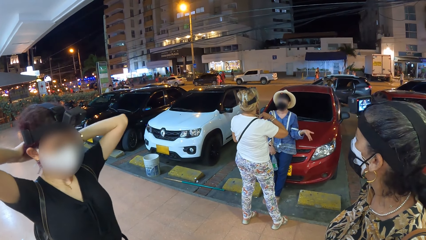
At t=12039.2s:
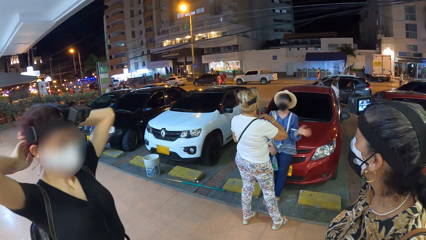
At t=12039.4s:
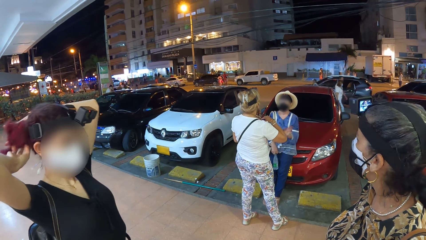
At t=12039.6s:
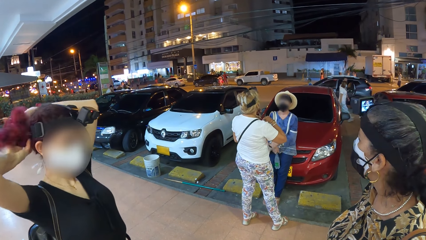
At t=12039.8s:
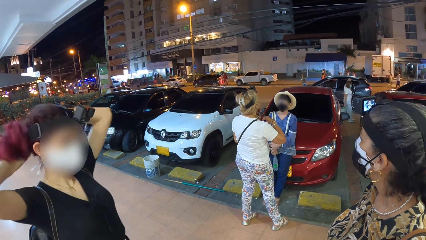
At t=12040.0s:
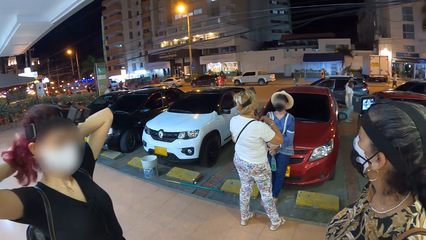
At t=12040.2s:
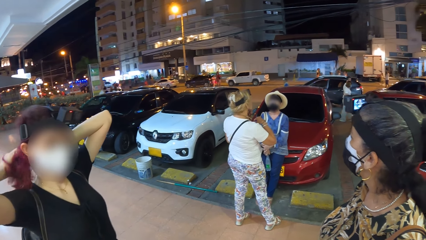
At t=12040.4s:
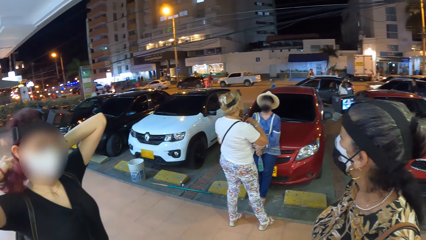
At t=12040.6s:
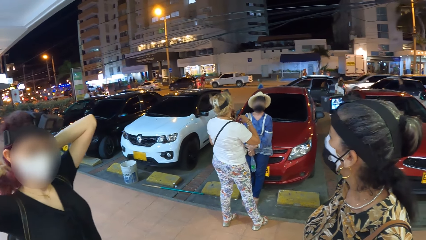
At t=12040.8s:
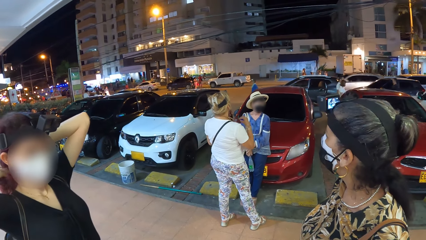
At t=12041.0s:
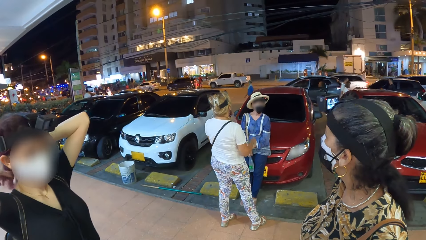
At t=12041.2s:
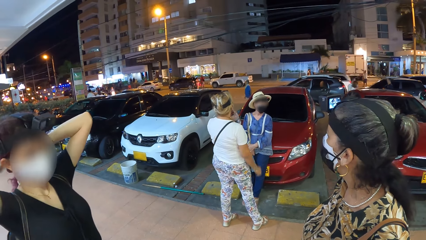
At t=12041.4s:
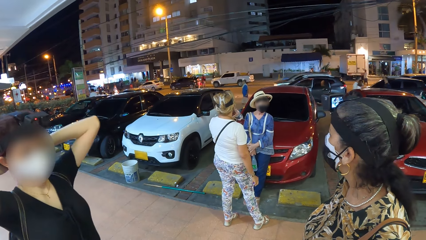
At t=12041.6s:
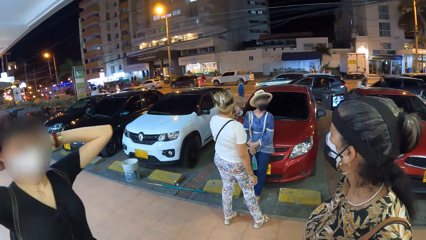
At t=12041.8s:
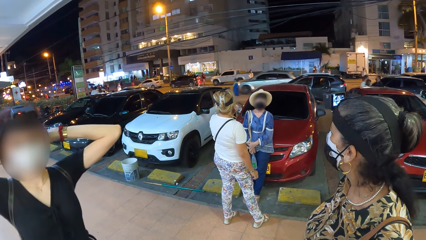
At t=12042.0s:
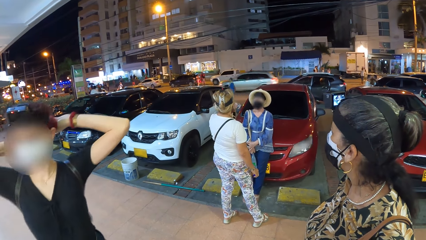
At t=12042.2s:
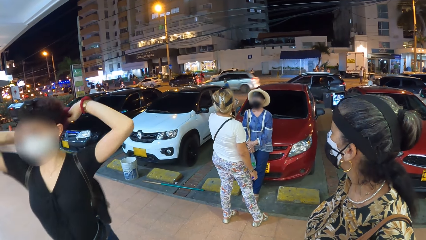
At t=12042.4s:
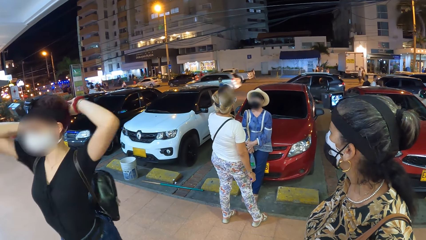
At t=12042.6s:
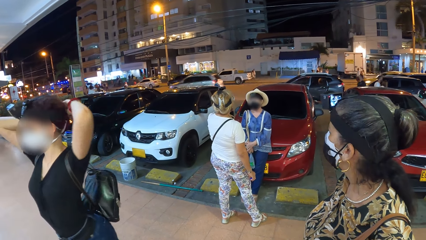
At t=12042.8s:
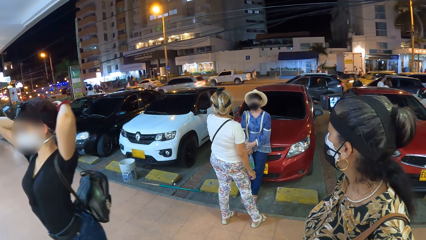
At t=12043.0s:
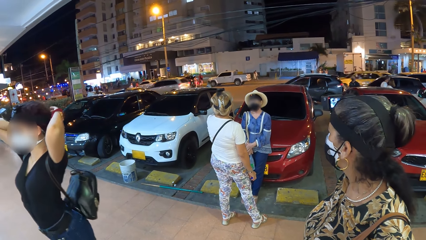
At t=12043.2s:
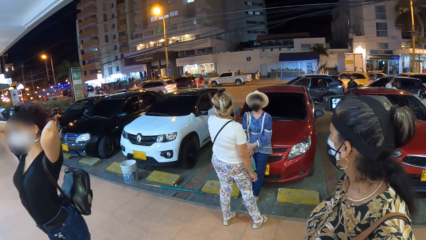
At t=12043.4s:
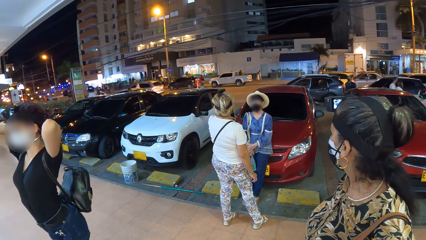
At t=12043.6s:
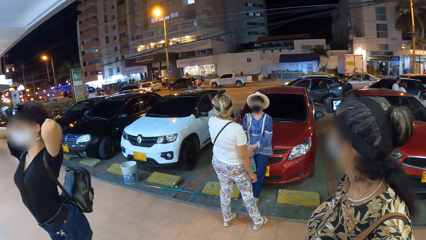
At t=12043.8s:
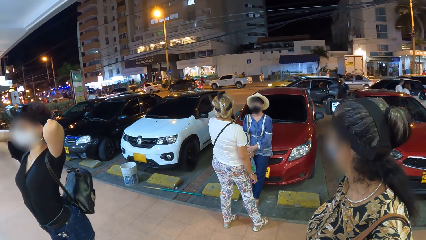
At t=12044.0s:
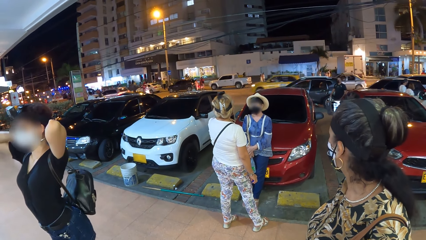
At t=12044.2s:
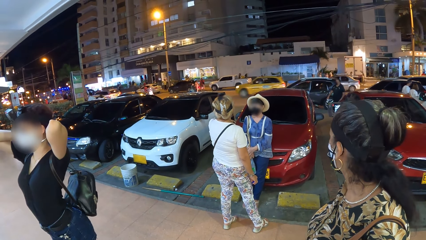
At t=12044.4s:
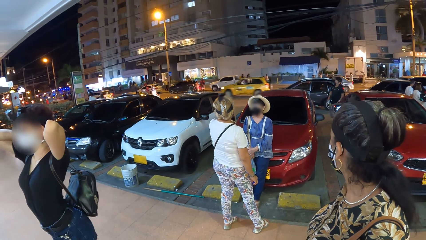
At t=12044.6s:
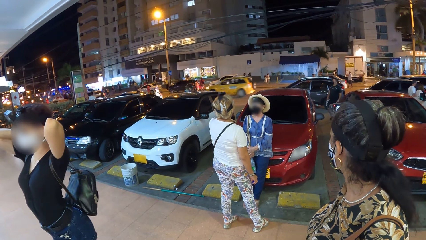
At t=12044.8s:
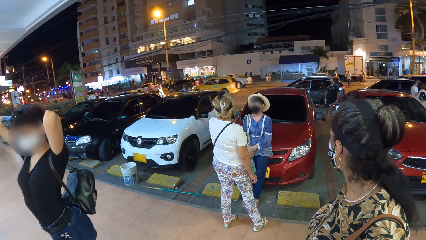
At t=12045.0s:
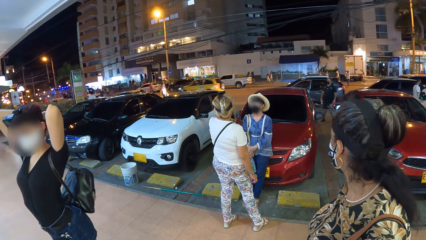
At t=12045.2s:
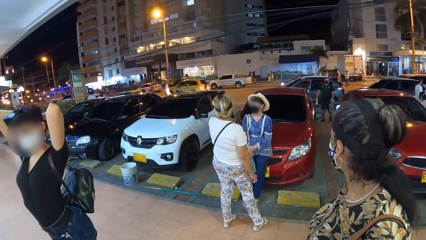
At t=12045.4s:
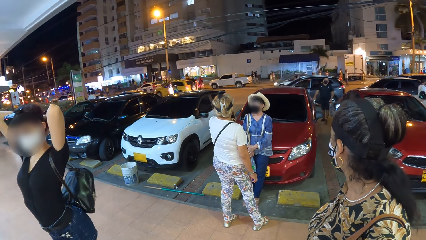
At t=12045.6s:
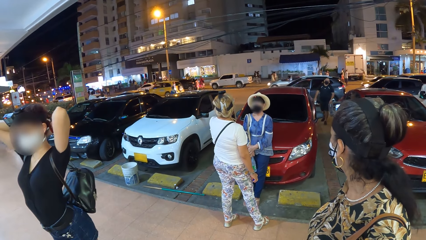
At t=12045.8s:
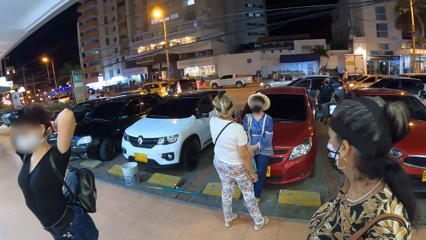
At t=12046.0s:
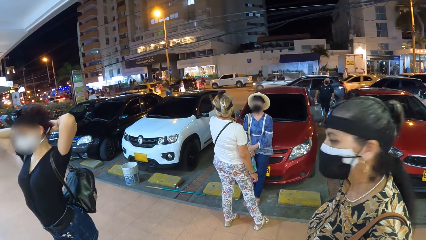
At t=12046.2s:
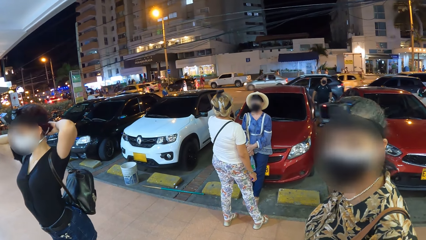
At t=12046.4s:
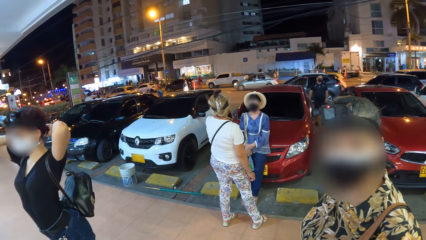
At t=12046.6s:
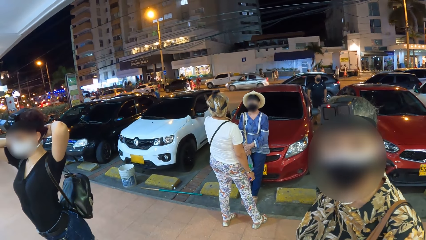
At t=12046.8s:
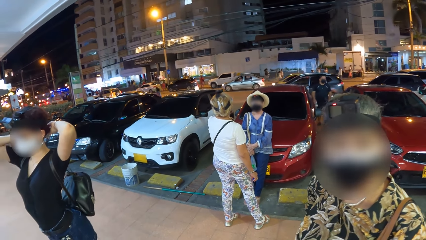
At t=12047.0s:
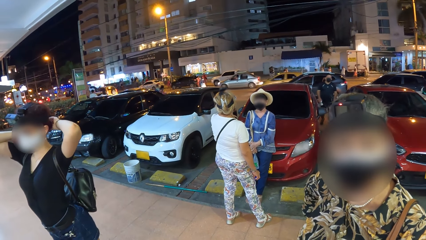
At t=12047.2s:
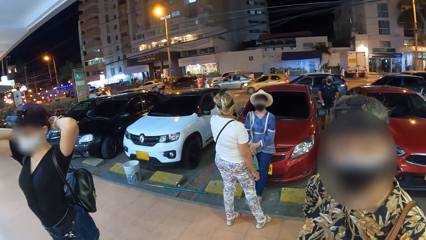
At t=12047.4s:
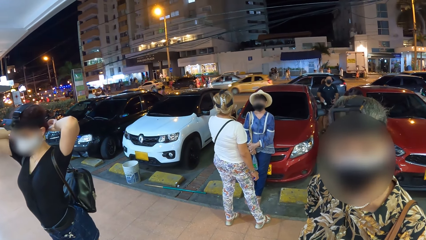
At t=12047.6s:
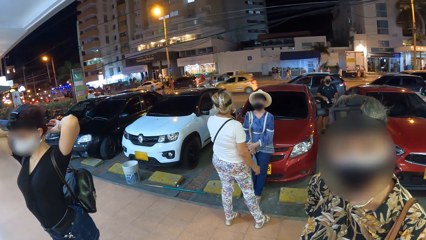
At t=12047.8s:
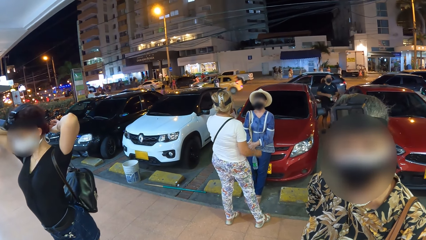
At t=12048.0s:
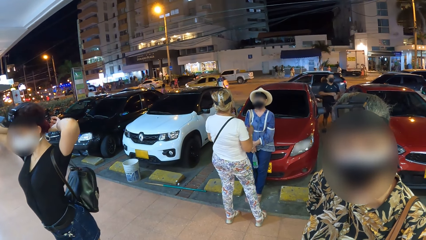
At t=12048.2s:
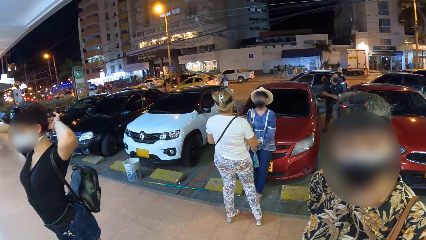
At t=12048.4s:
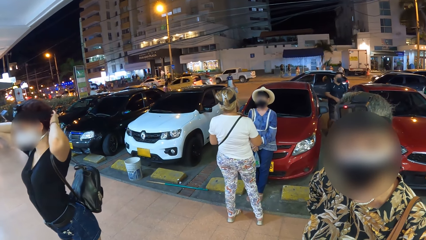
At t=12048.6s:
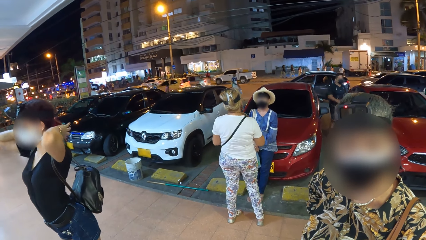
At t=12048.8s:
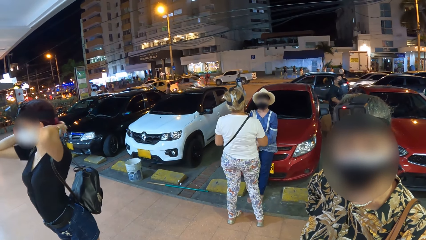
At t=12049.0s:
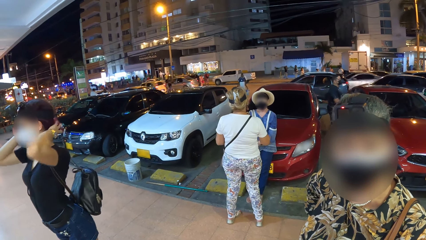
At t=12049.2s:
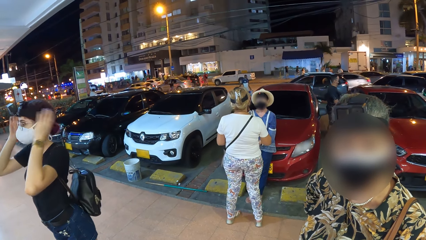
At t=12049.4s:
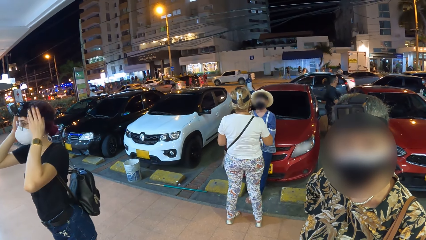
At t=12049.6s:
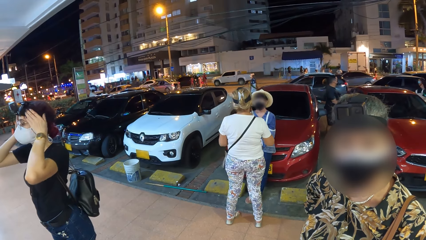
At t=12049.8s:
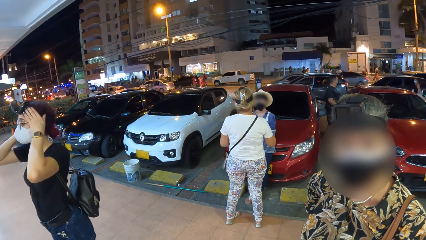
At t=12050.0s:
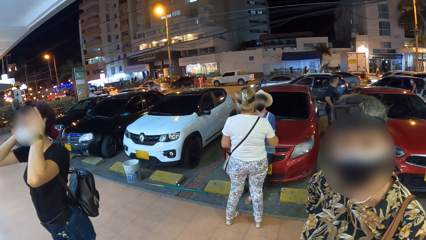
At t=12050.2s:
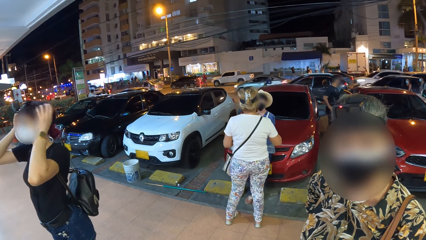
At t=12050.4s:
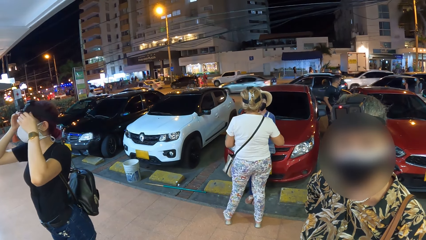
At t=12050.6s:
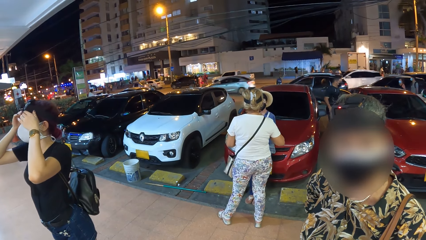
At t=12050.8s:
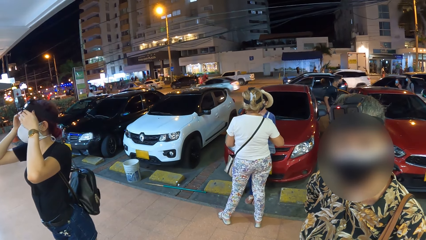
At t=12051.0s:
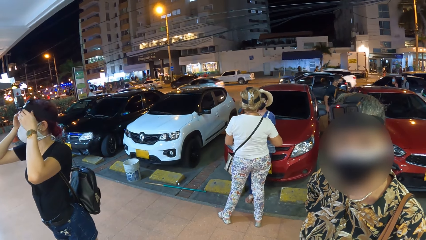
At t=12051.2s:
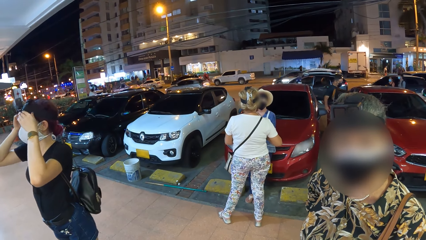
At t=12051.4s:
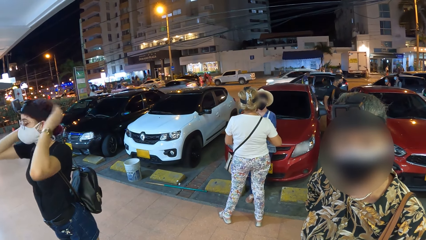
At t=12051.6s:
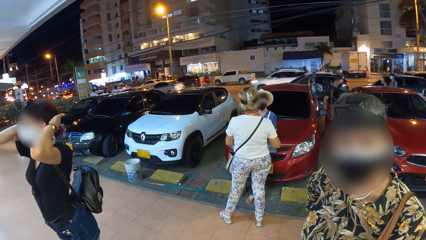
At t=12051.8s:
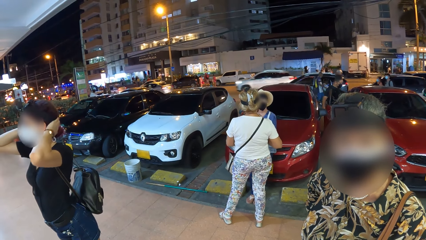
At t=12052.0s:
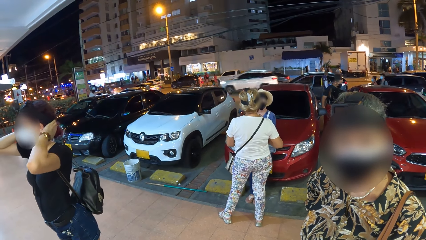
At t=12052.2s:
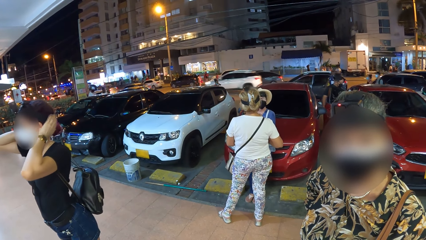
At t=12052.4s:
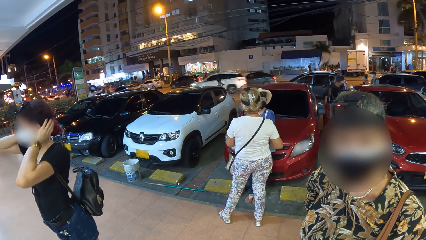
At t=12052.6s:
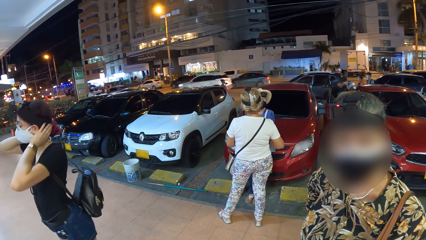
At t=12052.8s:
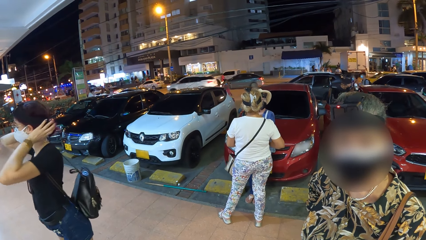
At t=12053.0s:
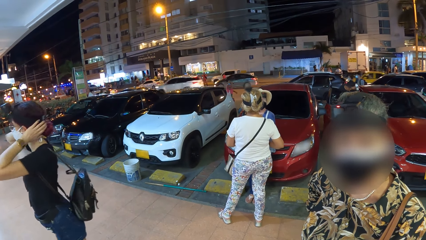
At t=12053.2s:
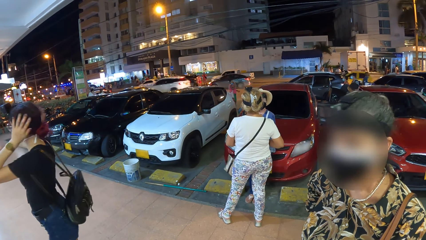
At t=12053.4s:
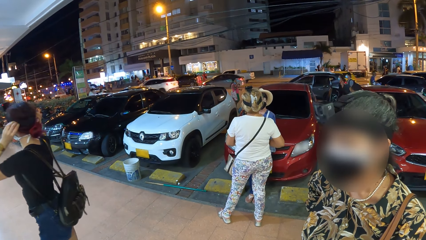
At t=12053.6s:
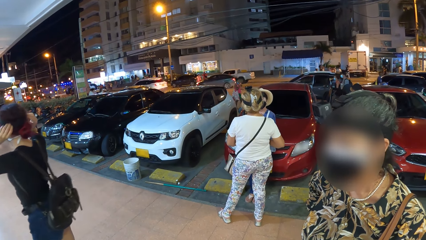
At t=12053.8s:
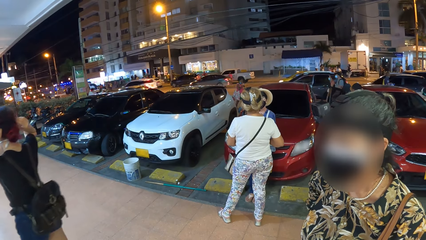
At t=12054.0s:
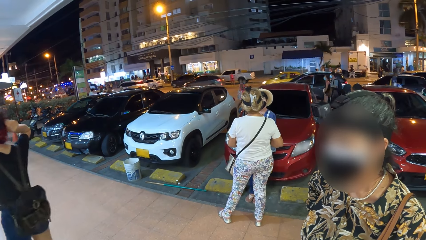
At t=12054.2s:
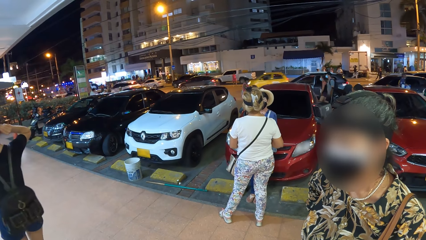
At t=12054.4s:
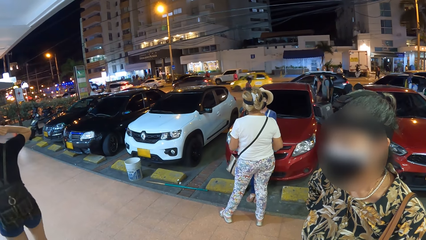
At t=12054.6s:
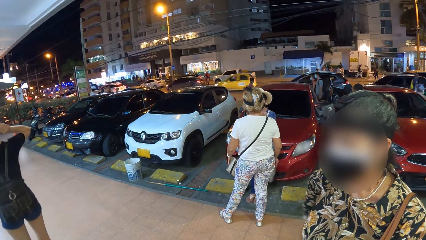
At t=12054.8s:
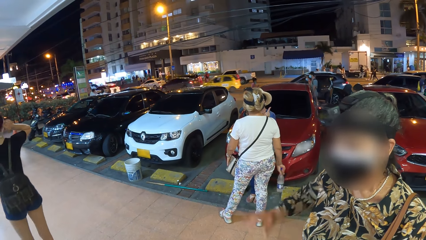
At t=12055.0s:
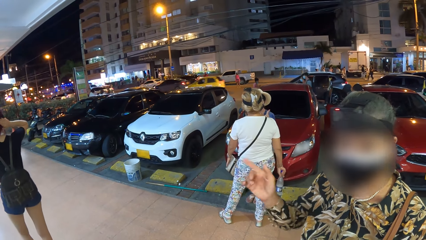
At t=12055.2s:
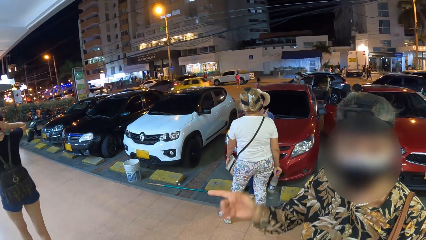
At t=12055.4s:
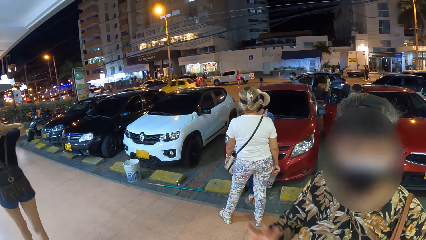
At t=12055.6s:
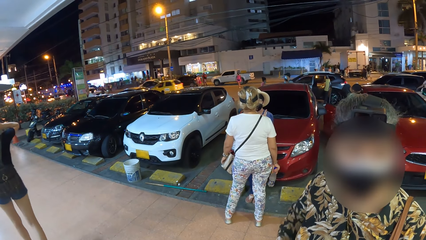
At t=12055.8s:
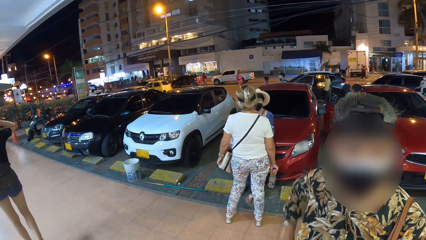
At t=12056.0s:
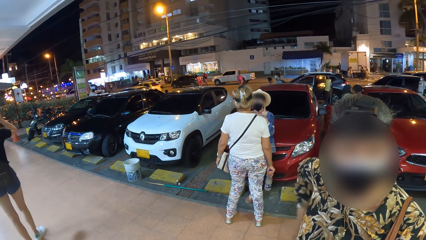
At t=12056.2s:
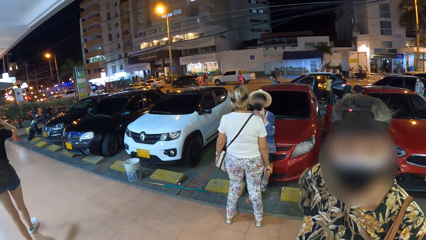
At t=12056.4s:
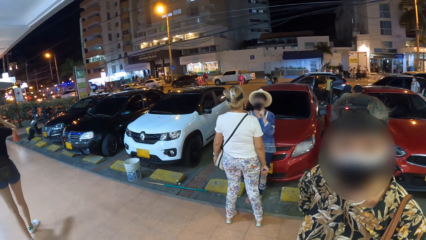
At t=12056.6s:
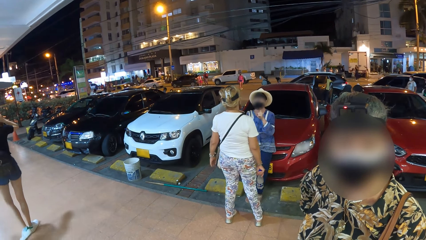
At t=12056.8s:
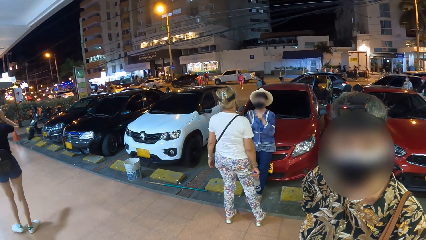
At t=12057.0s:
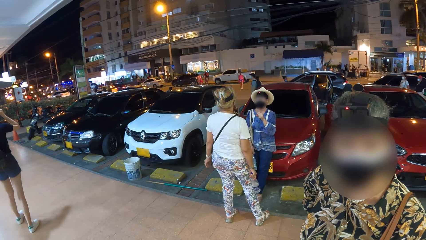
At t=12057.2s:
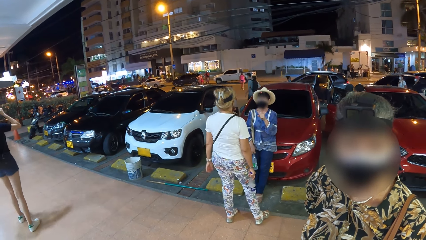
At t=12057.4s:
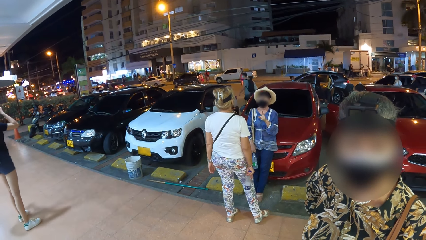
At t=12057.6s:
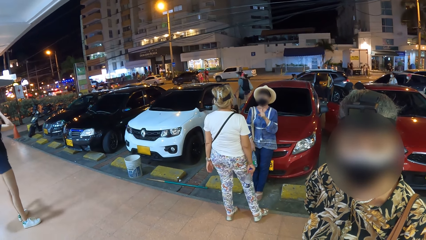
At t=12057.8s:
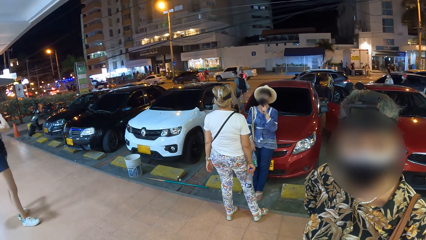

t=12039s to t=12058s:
A woman uncovers the bottle of water in her left hand with her right hand. The woman drinks from the bottle of water in her left hand. Another woman converses with the camera wearer. A man walks towards a red car. The man holds a can of drink in his right hand, passes the can of drink from his right hand to his left hand, and opens the red car door with his right hand. A lady adjusts the camera. The lady walks on the floor. The first woman holds the bottle of water with her right hand.
